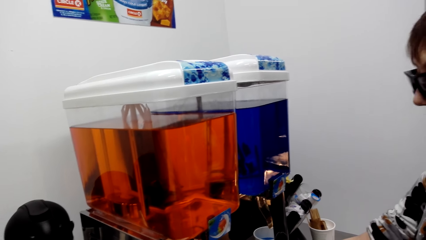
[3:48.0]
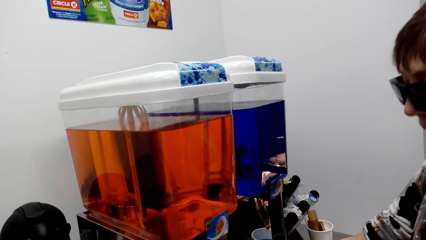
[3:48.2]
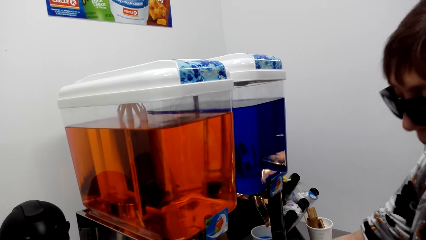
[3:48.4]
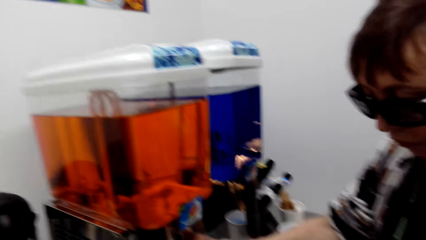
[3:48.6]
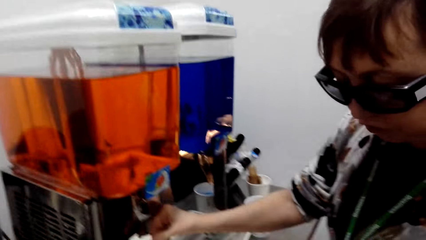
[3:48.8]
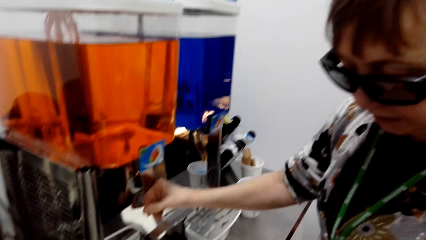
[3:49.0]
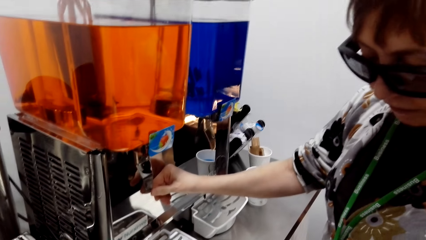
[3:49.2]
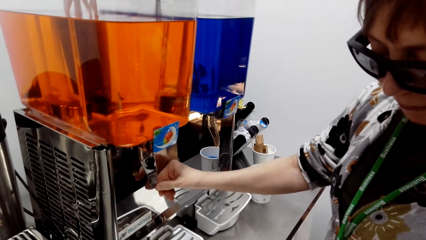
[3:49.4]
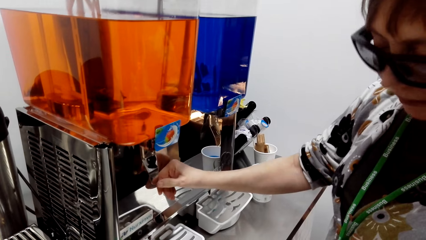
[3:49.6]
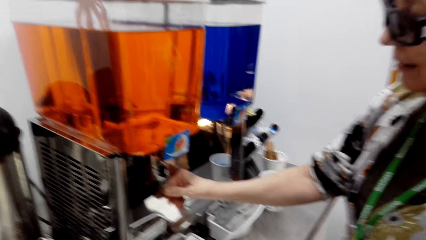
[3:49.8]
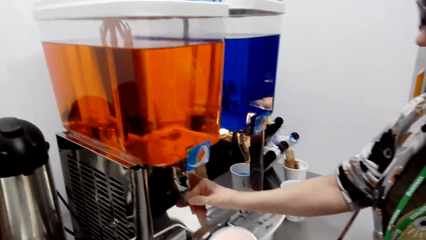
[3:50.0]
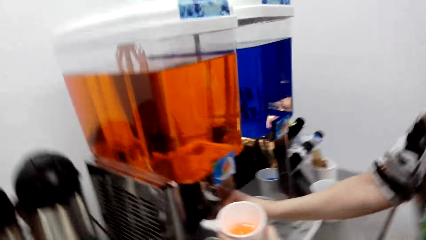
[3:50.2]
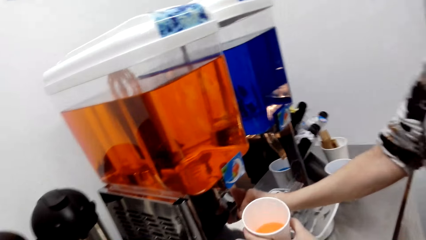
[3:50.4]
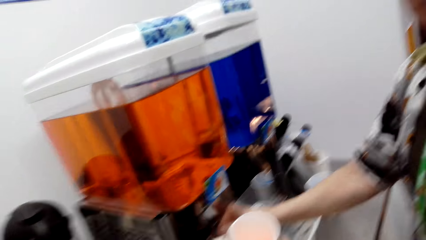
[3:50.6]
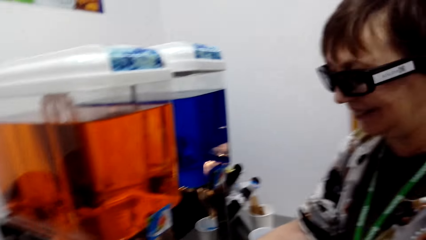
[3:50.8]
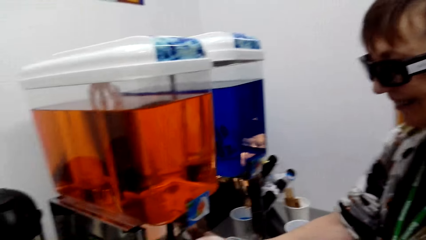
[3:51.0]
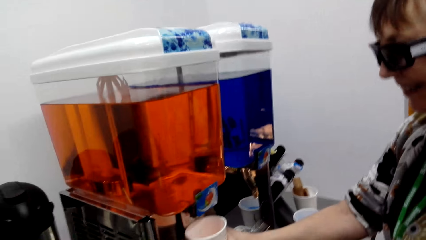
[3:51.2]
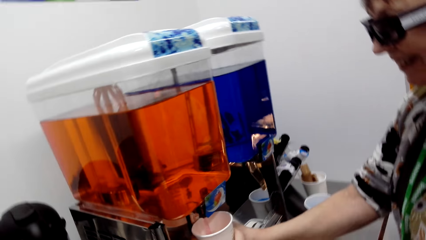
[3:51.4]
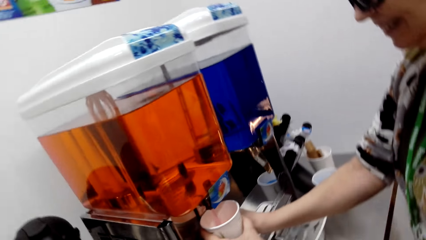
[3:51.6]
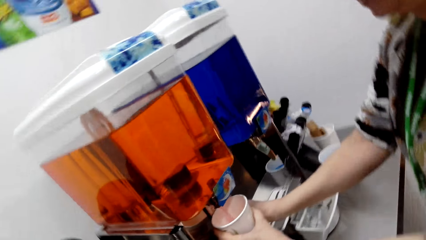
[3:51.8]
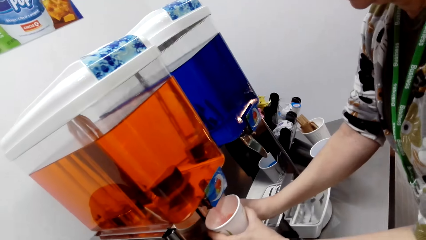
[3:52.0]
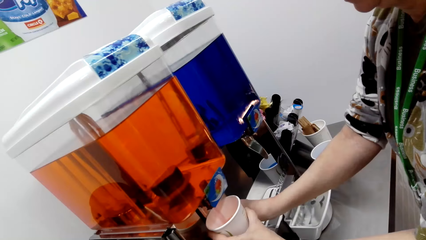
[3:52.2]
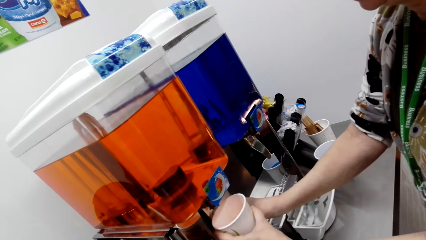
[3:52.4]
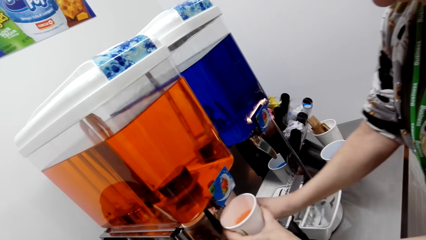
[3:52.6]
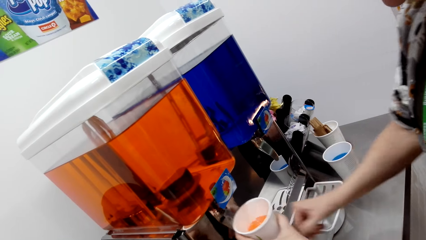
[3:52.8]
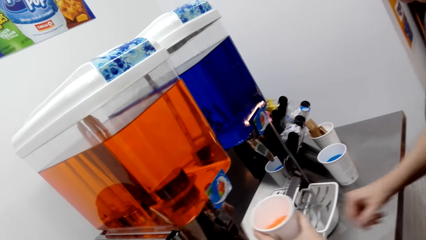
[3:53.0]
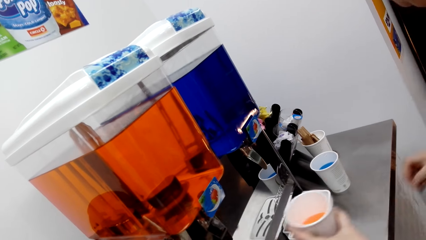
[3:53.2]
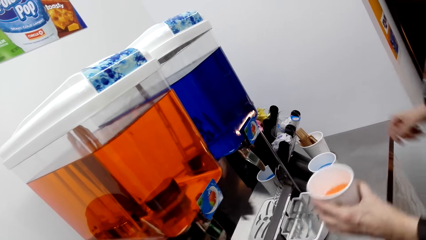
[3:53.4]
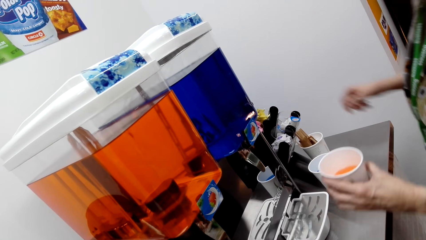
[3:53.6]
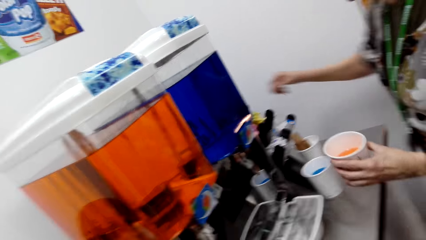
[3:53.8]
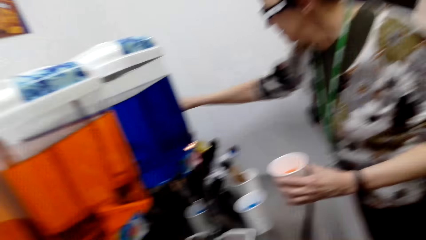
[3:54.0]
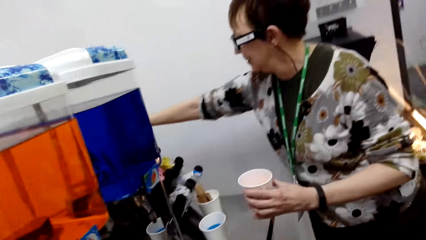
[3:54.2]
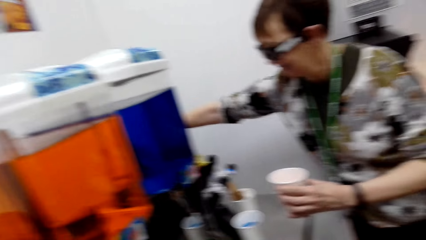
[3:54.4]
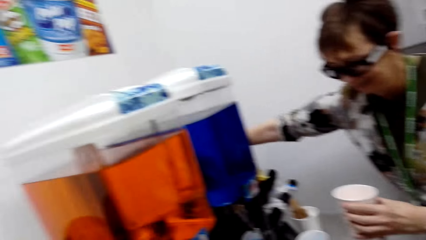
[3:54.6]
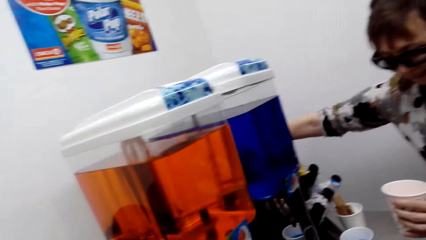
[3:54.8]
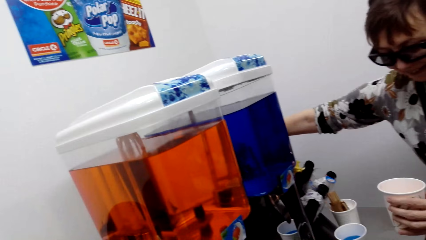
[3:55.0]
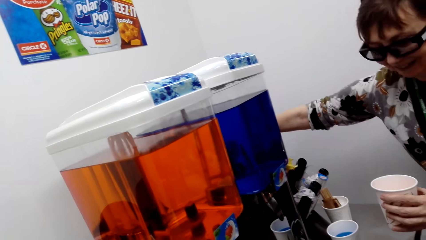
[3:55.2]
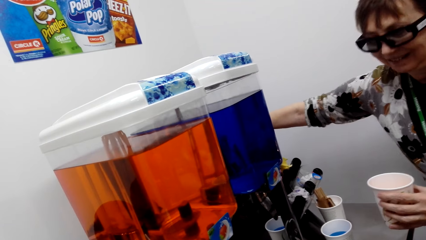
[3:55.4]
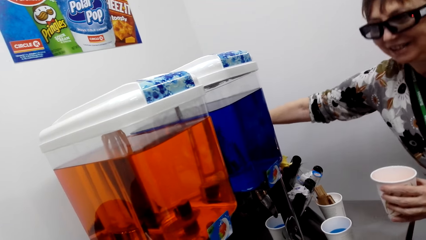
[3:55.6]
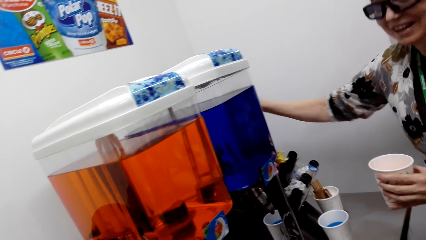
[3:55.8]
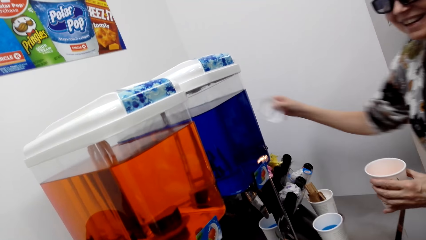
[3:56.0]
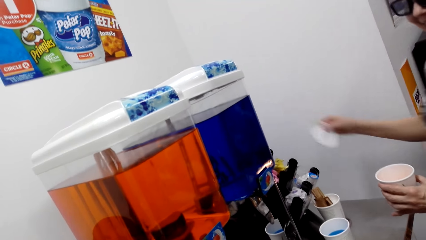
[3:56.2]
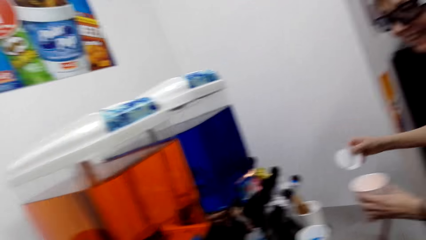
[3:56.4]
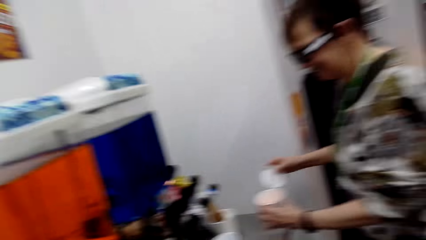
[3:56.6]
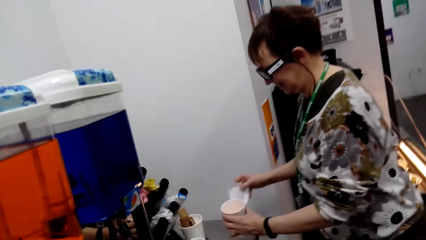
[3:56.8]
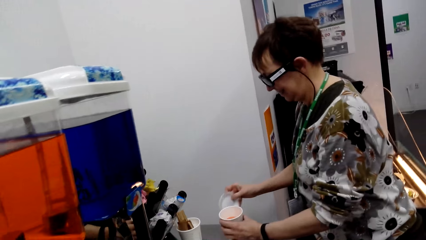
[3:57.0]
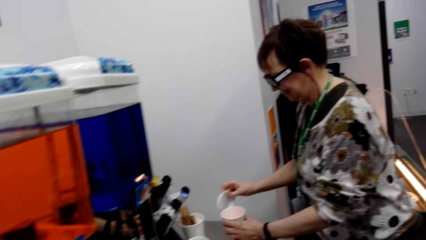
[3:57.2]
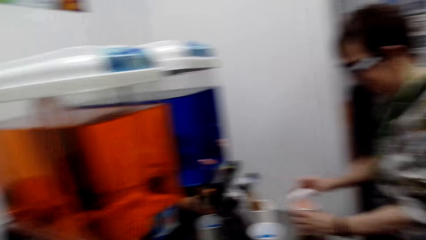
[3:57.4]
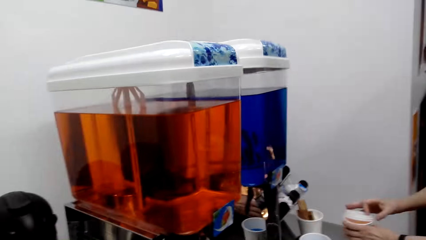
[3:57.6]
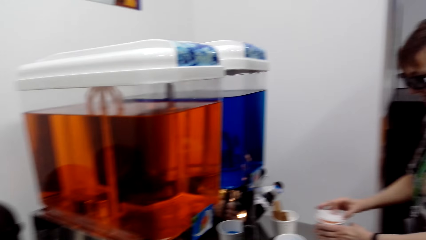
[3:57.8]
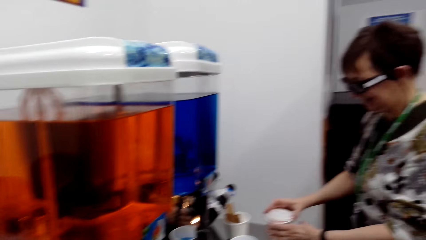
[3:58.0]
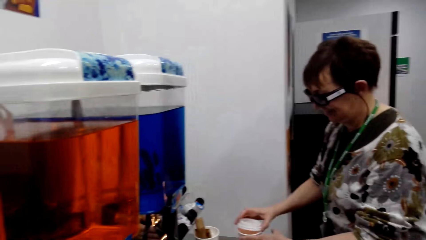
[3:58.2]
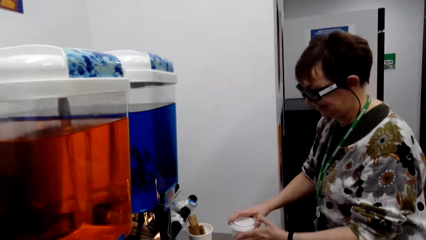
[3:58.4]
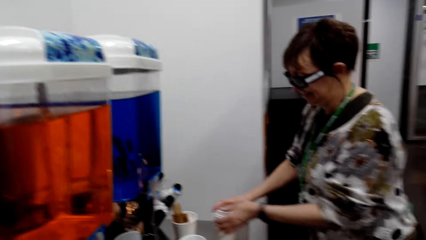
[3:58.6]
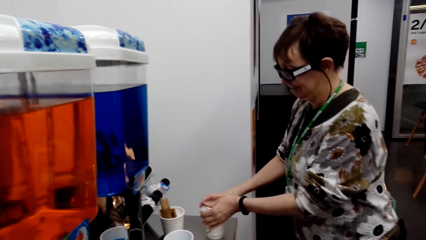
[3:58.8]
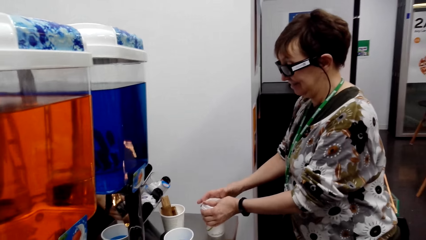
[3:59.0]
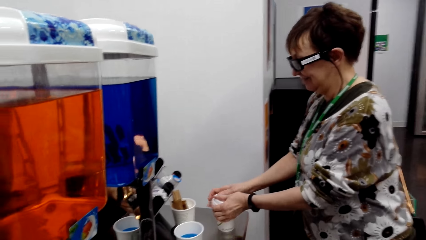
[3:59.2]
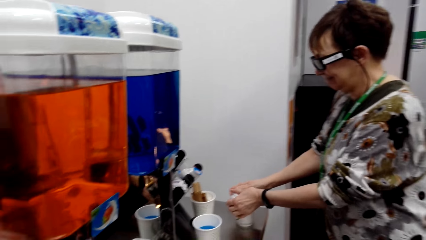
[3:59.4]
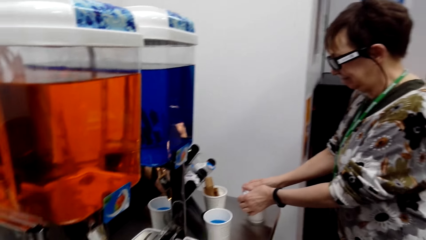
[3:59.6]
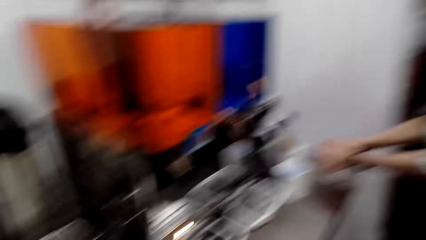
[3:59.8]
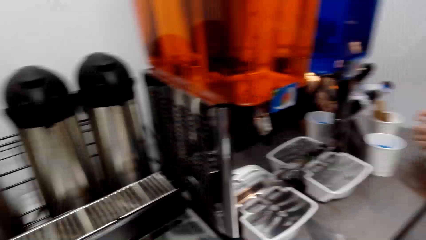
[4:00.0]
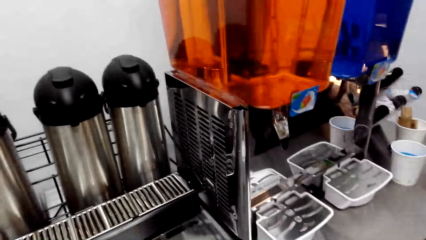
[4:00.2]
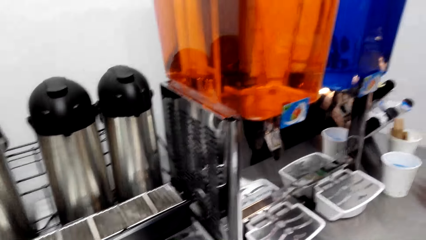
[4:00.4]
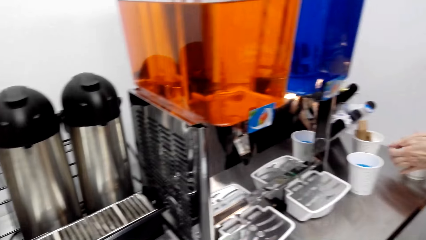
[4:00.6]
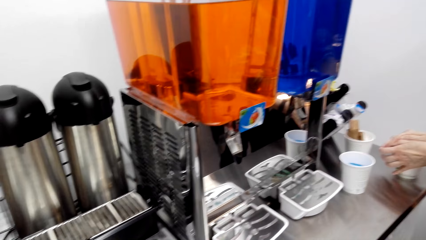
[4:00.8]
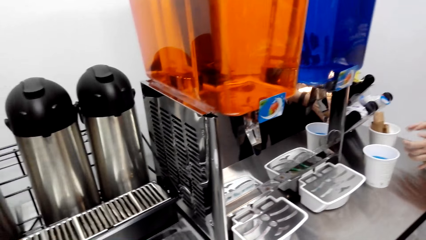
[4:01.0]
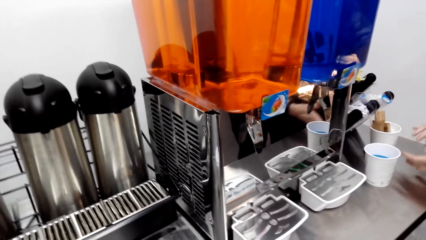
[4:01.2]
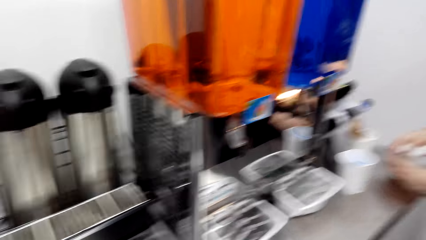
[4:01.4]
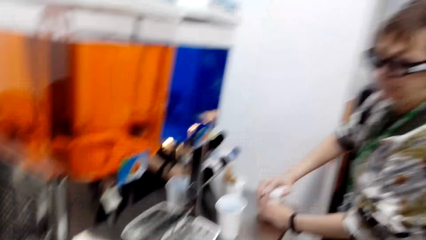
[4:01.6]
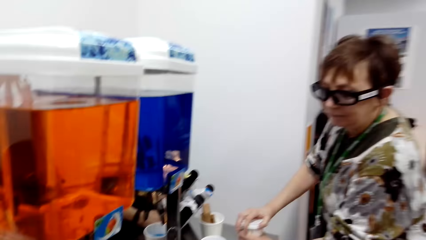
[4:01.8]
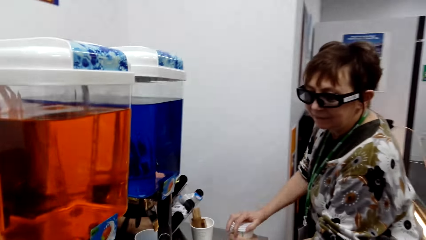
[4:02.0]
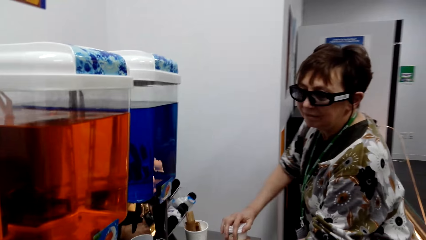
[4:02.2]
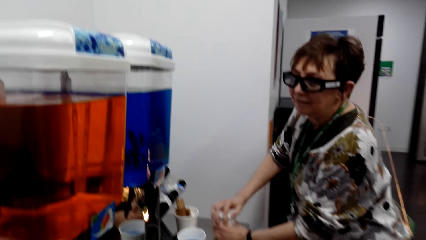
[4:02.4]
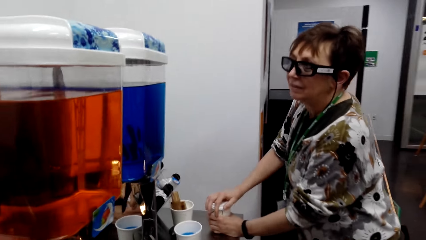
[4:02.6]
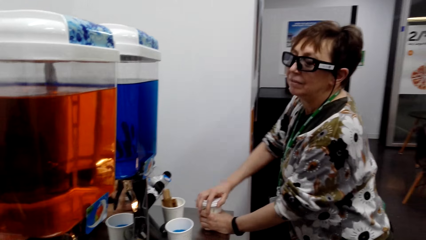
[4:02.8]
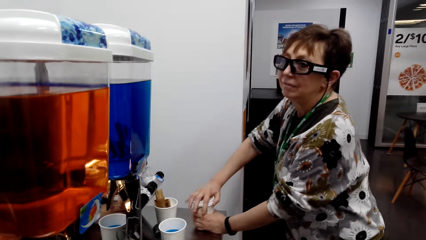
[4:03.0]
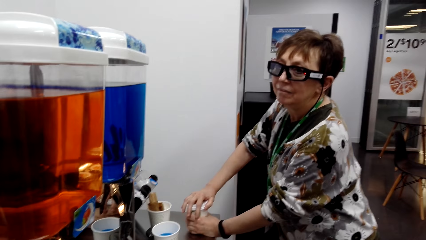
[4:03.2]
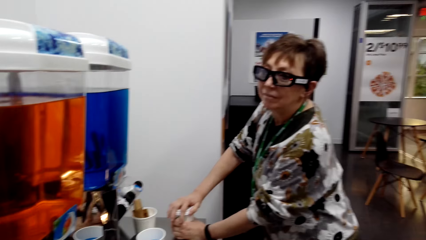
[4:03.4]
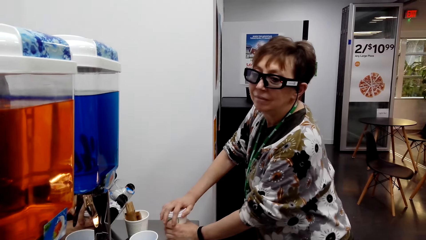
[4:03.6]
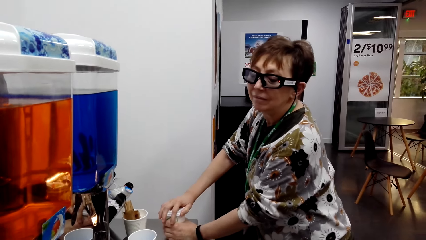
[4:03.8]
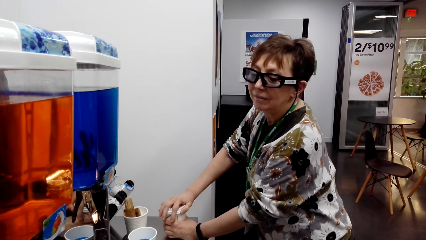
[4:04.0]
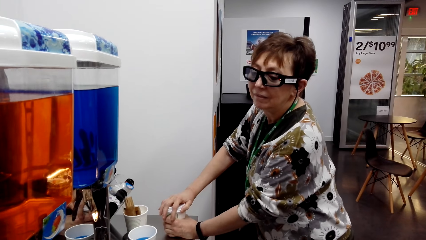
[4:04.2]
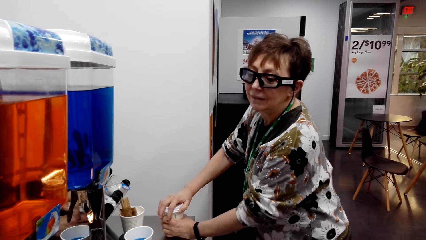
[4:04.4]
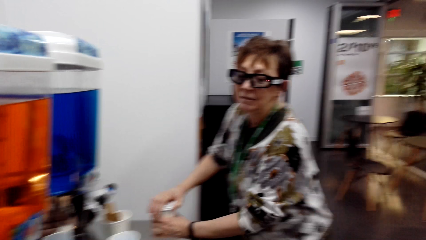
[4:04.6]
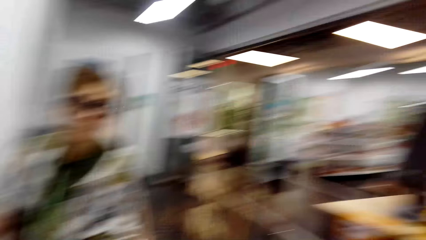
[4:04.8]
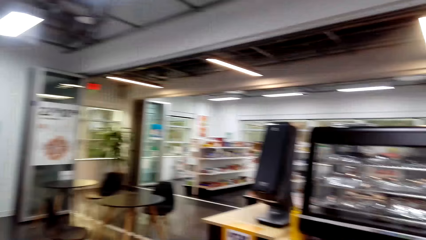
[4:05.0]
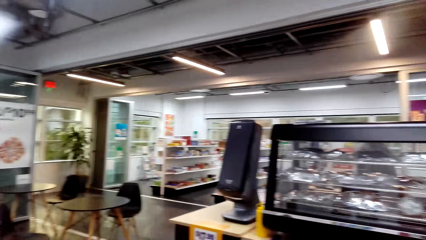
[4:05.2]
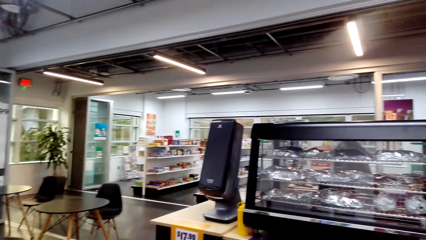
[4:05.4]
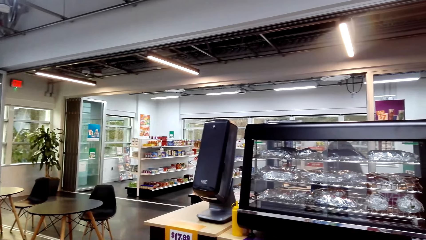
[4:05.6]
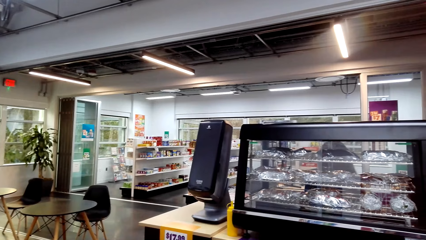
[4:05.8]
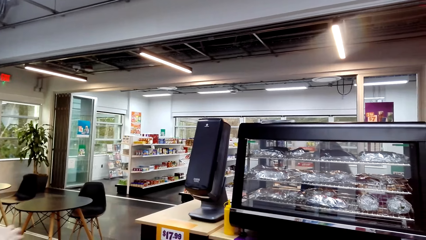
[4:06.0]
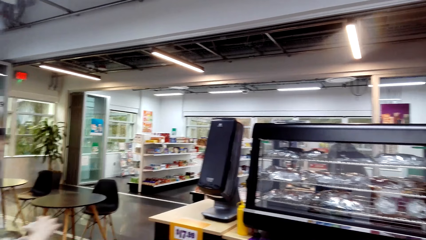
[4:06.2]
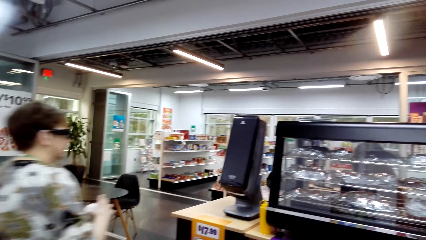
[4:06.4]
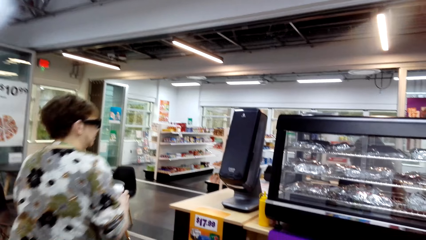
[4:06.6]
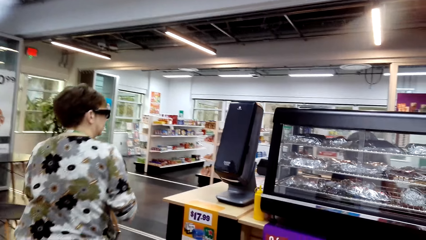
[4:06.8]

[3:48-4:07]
The camera wearer picks the cover. A woman closes the plastic glass with a lid. The woman walks around.
